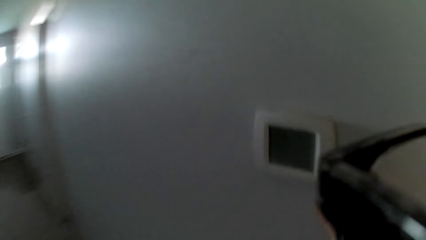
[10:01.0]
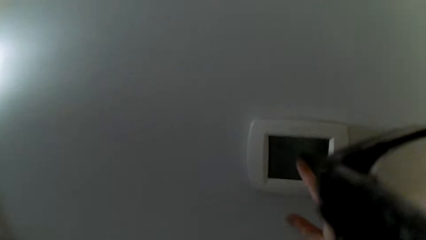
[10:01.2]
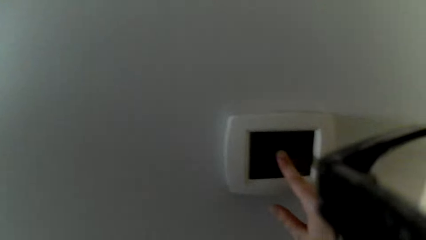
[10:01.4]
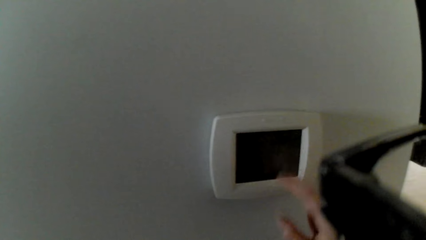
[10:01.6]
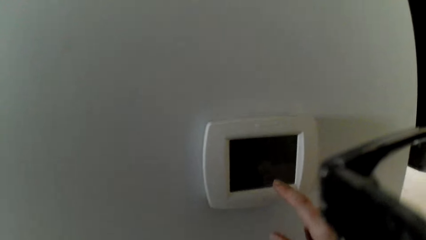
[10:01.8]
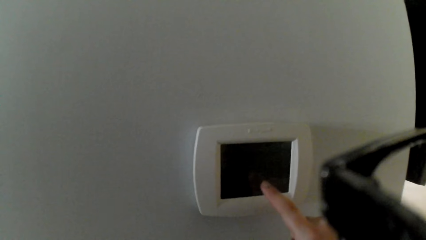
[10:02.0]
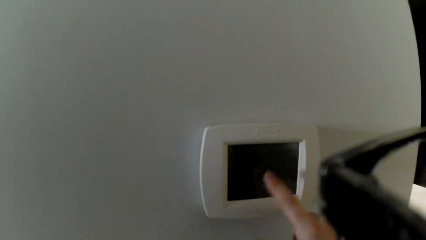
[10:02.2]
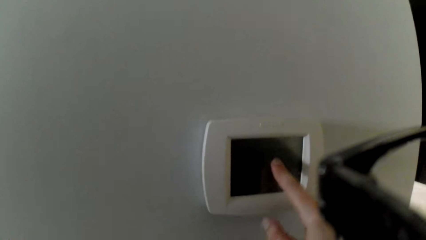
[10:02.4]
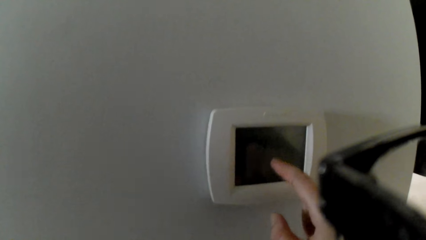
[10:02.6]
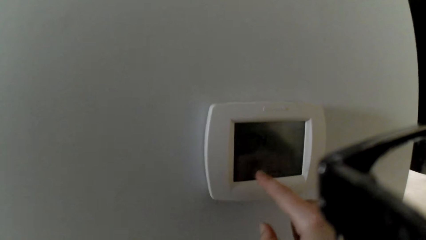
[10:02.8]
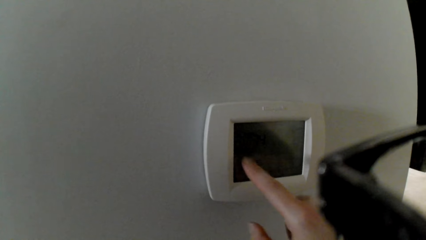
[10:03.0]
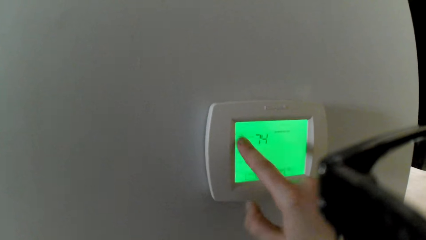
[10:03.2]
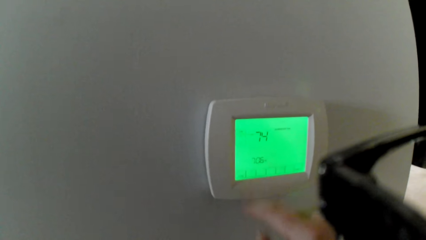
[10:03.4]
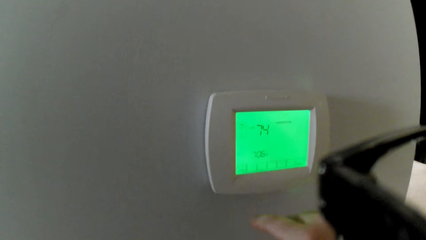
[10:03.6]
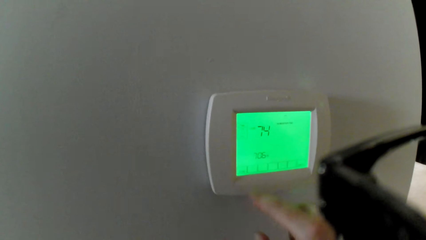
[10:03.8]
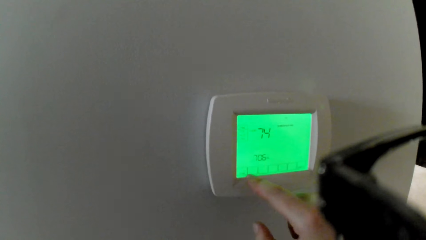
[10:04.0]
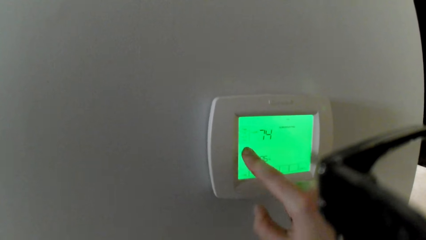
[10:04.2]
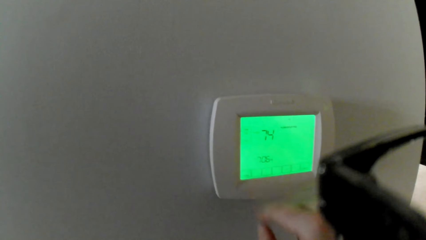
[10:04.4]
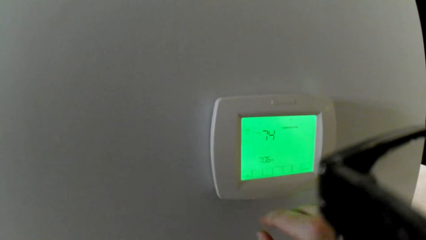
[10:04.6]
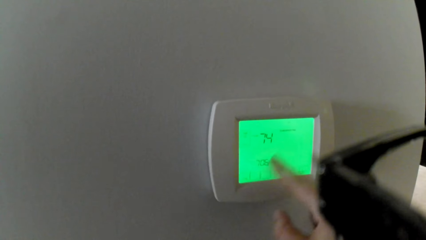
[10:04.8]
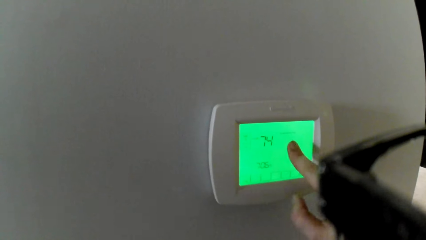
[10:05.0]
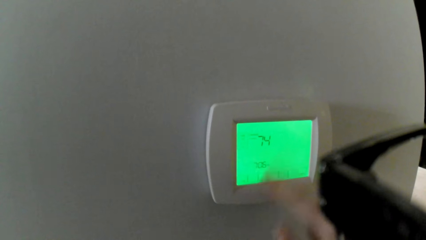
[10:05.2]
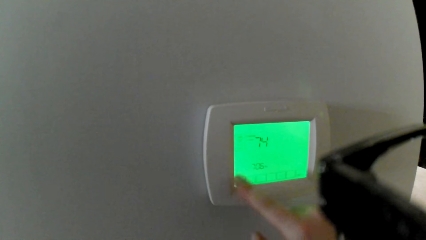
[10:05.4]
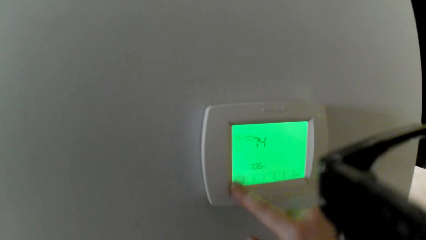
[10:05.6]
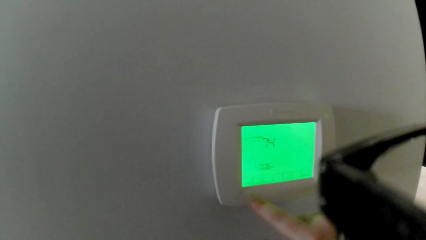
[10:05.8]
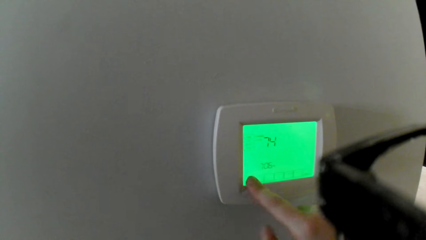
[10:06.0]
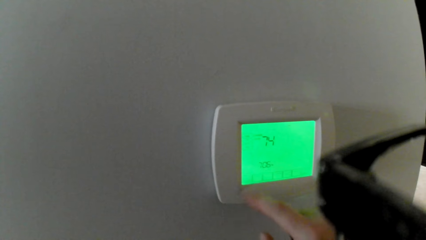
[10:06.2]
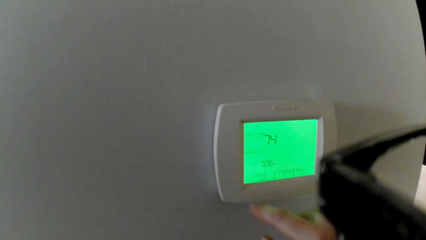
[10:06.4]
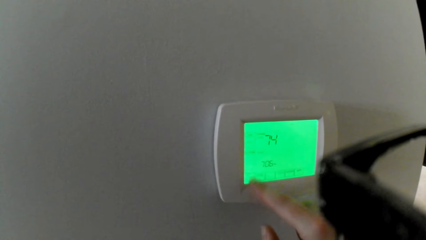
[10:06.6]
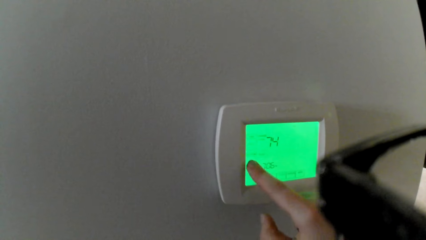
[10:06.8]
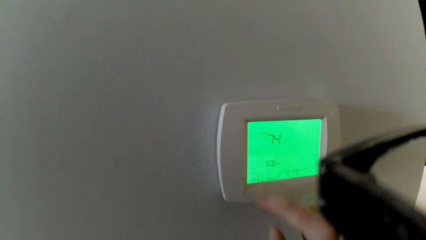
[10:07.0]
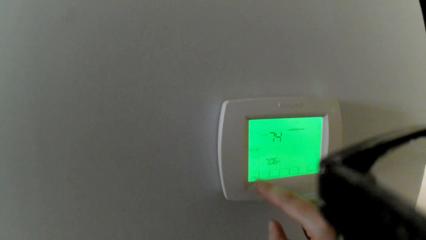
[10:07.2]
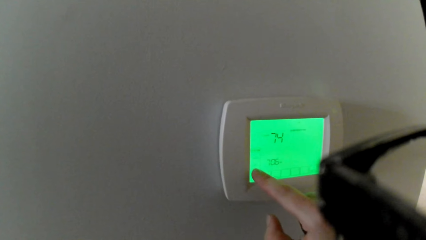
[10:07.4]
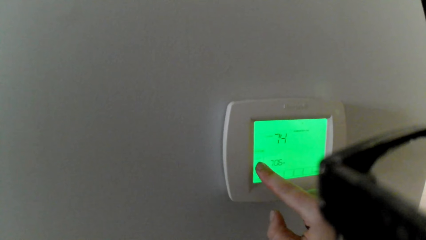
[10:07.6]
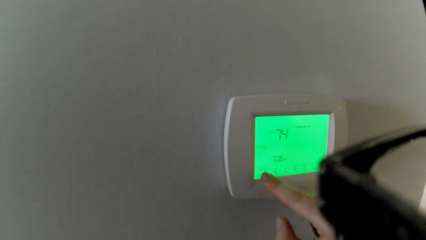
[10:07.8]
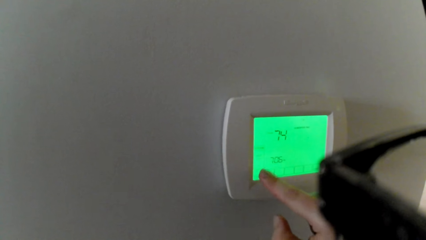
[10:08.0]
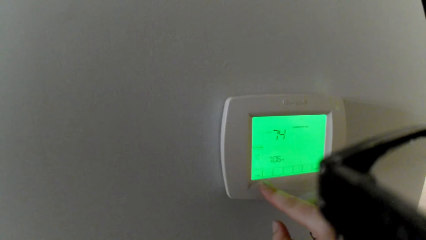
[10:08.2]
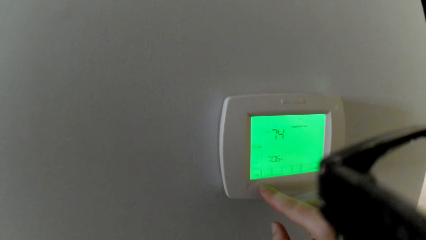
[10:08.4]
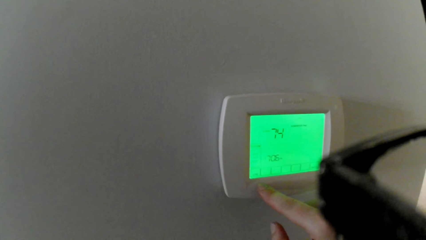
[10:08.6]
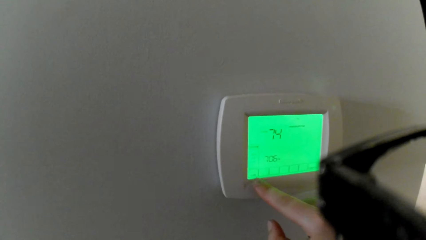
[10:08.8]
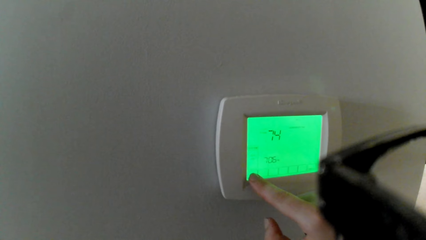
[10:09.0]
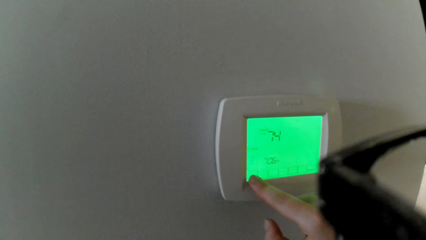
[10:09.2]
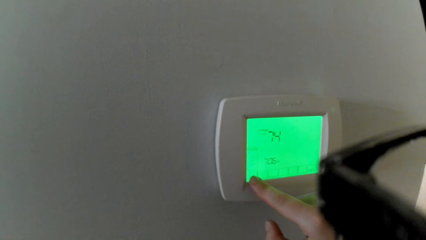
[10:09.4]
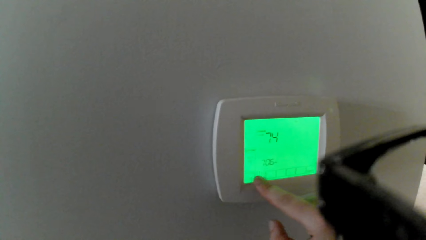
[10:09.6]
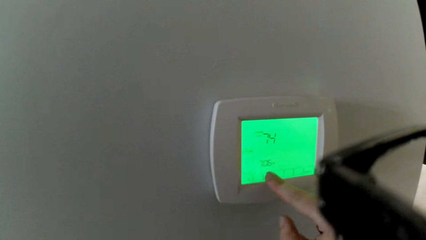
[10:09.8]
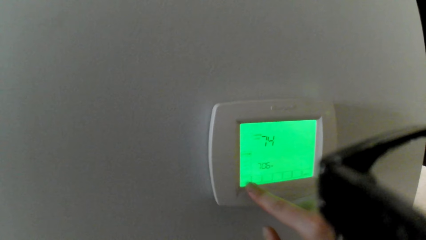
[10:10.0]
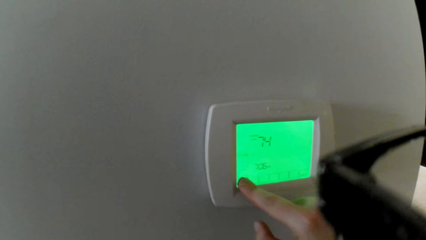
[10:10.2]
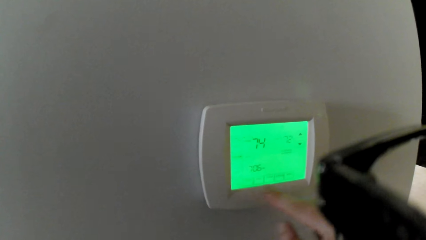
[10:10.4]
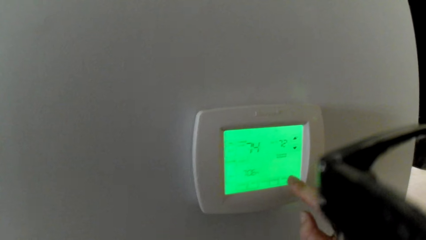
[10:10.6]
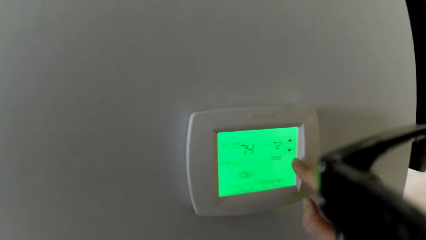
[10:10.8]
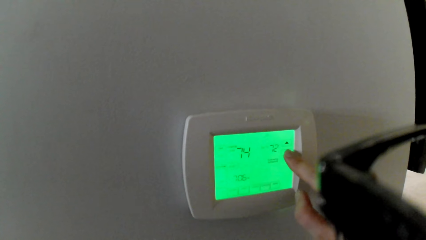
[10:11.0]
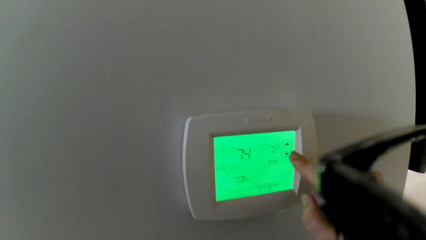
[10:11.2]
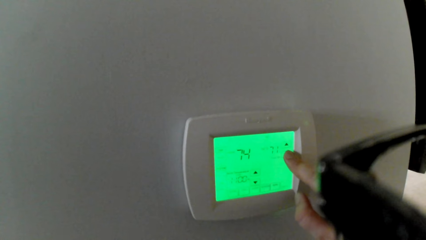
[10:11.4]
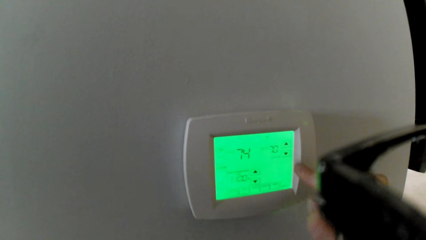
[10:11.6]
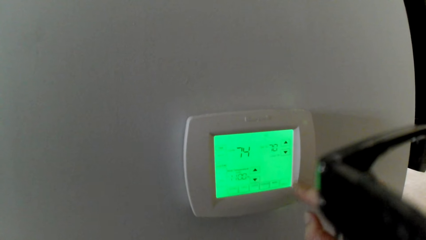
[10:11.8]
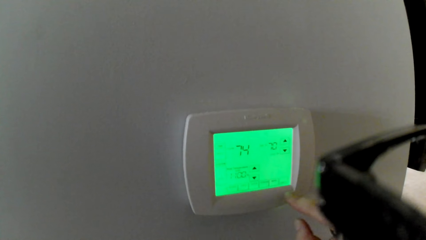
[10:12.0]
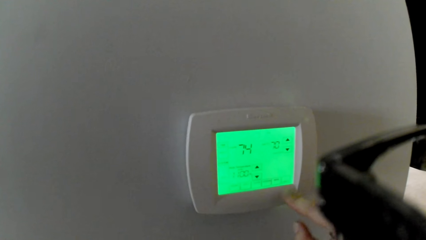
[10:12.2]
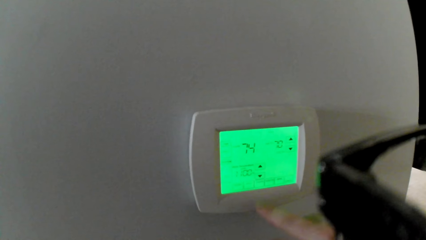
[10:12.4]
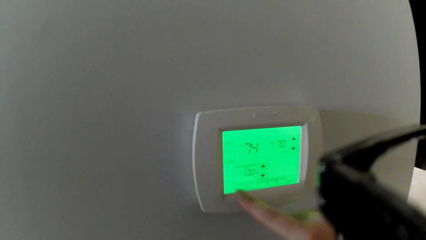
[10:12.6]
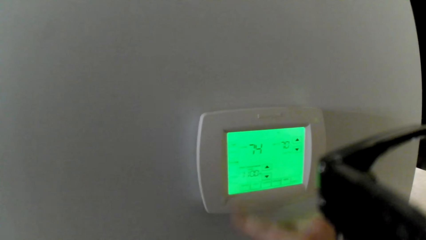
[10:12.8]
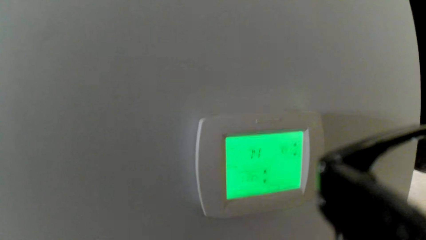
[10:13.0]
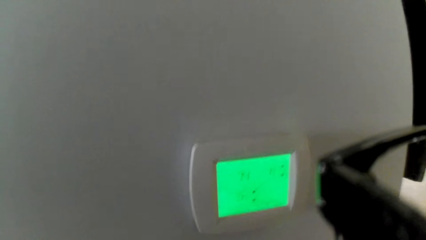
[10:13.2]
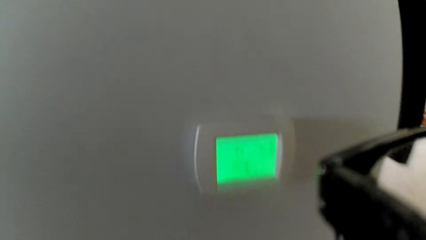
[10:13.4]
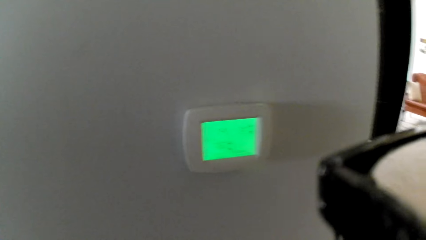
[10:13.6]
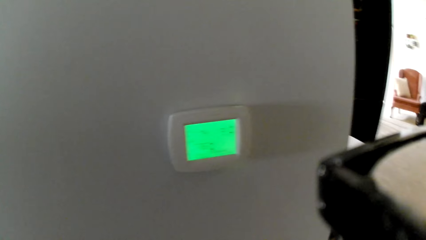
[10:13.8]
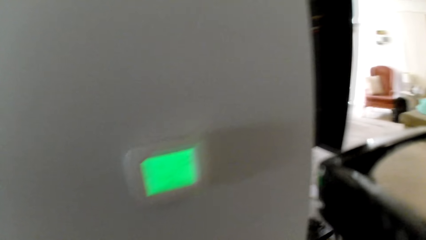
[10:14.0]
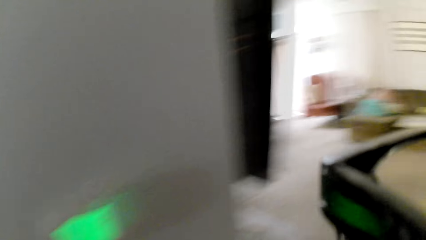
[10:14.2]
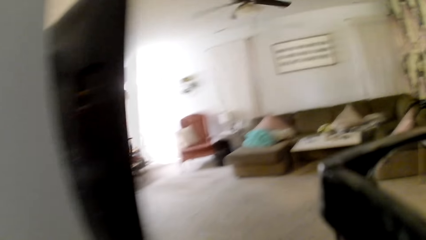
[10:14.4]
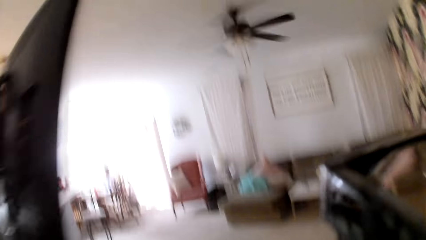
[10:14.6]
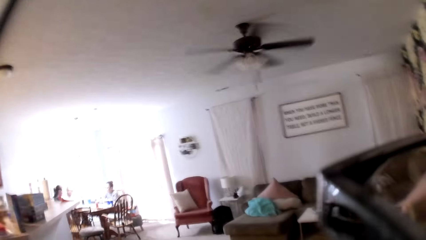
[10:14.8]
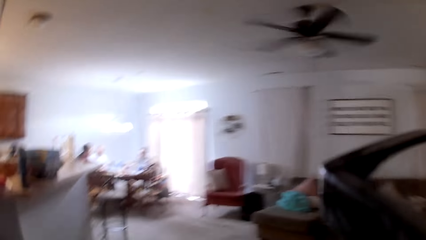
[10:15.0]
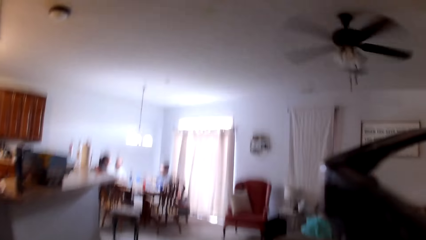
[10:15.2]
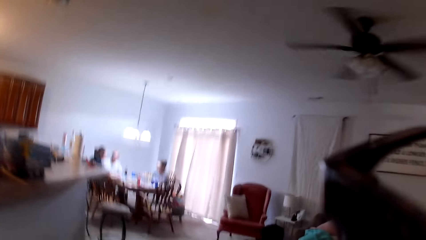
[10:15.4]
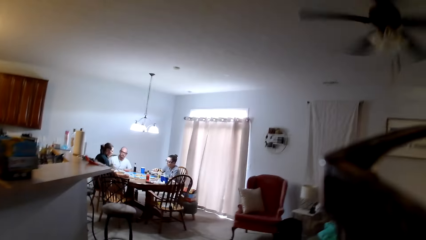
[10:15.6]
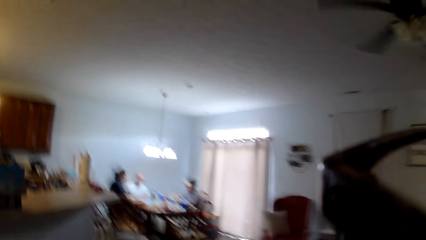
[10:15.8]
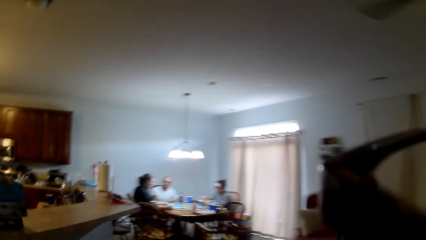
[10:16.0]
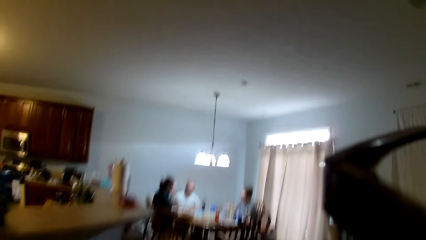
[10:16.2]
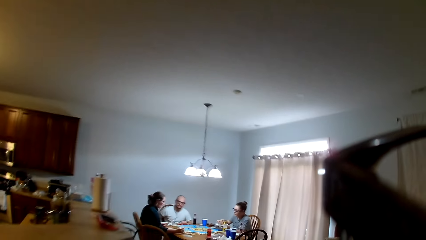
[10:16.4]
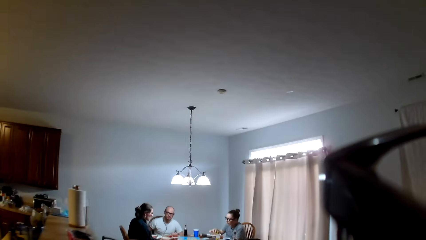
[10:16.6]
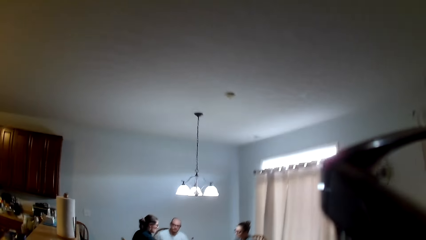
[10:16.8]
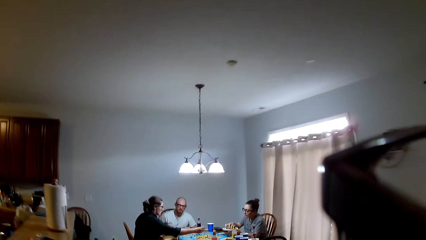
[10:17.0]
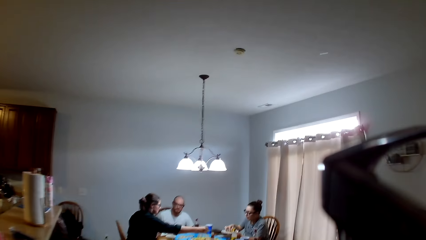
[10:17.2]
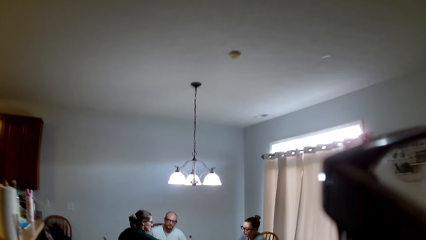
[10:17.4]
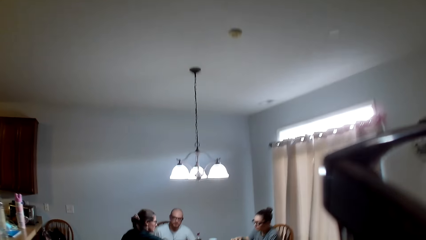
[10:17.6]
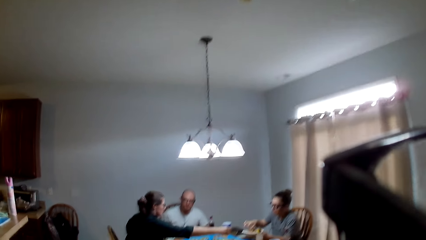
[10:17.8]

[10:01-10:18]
The camera wearer turns on the air conditioner. They press on something. They move around the room and walk to the dining area.
